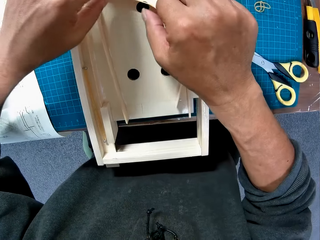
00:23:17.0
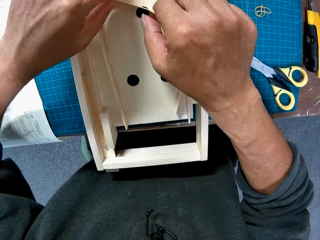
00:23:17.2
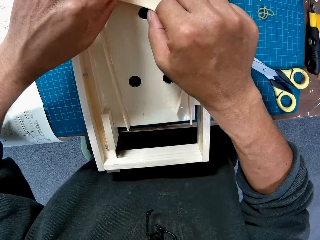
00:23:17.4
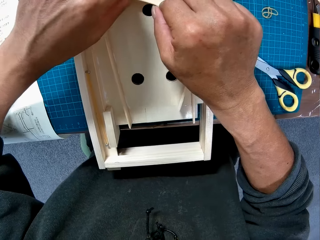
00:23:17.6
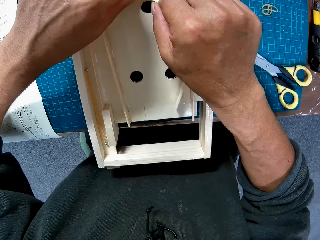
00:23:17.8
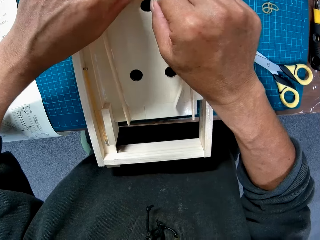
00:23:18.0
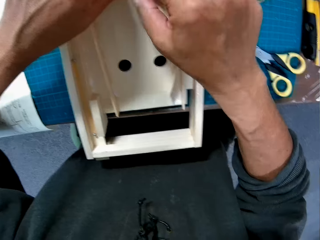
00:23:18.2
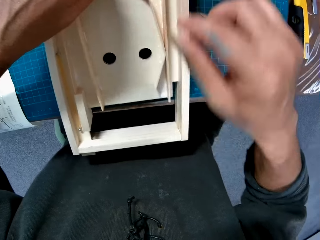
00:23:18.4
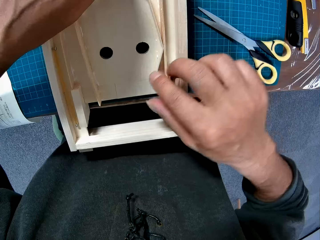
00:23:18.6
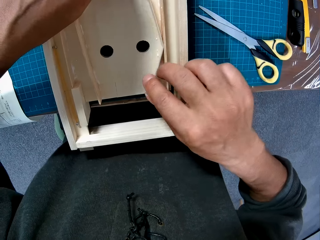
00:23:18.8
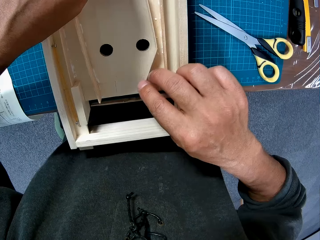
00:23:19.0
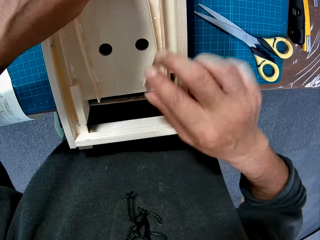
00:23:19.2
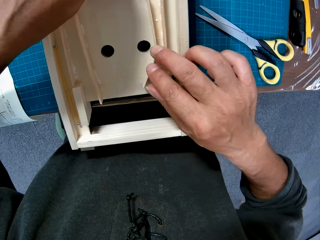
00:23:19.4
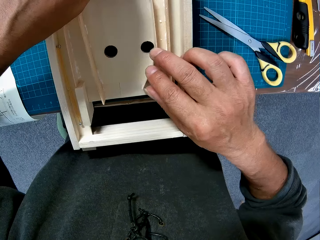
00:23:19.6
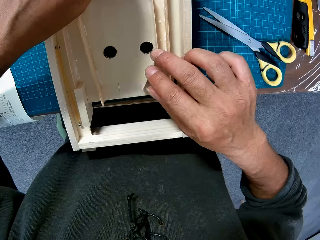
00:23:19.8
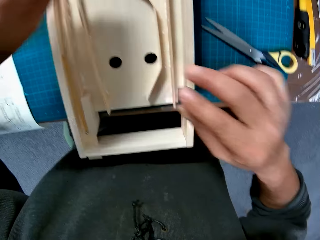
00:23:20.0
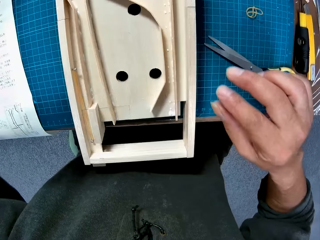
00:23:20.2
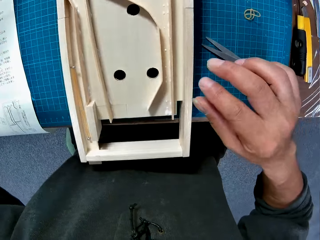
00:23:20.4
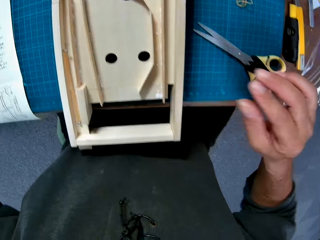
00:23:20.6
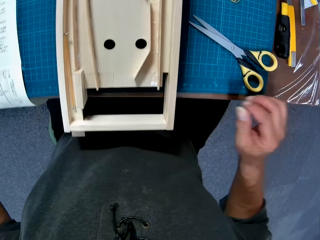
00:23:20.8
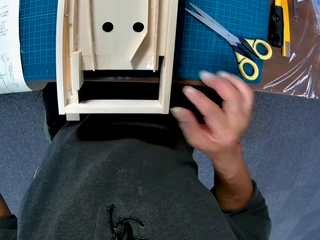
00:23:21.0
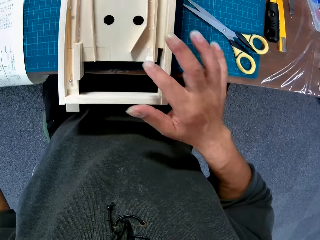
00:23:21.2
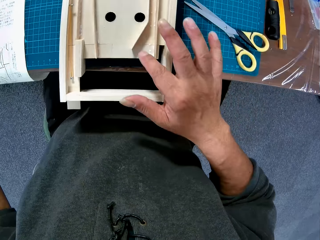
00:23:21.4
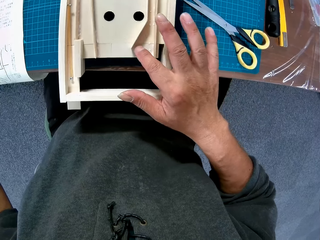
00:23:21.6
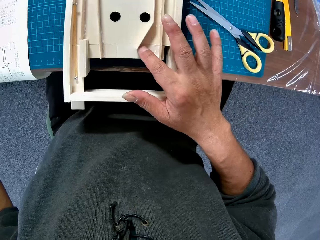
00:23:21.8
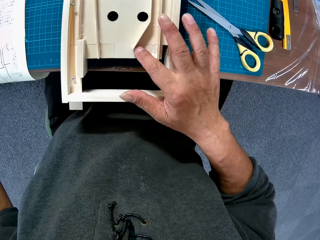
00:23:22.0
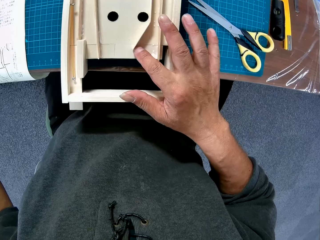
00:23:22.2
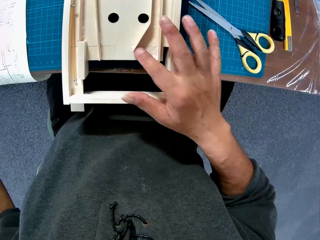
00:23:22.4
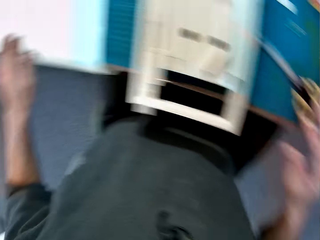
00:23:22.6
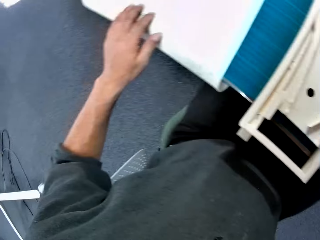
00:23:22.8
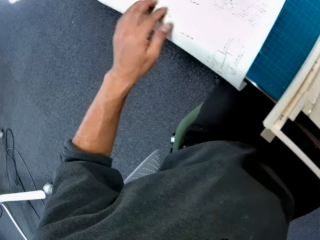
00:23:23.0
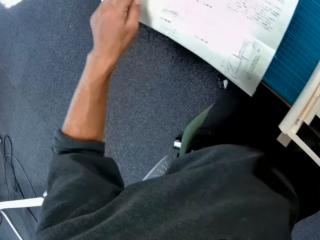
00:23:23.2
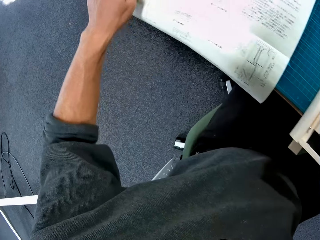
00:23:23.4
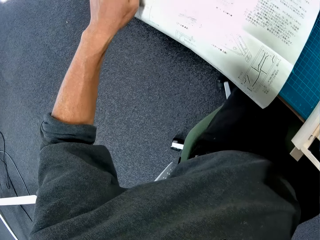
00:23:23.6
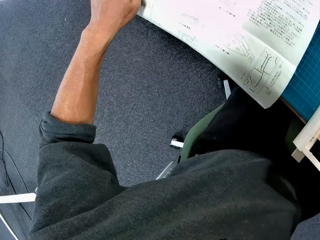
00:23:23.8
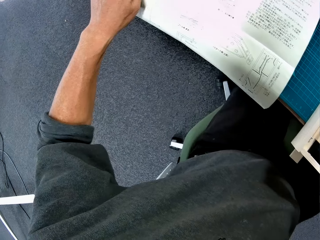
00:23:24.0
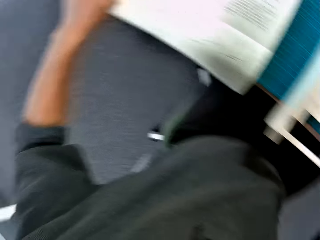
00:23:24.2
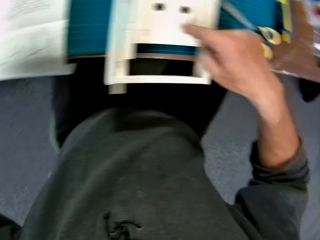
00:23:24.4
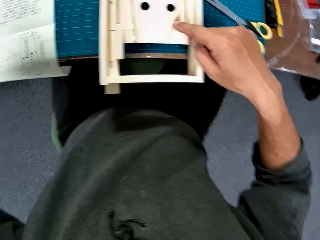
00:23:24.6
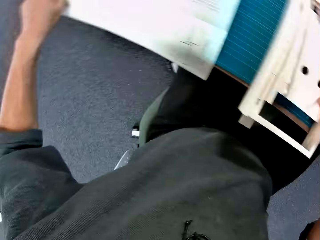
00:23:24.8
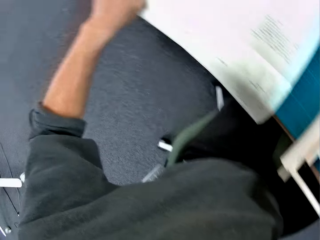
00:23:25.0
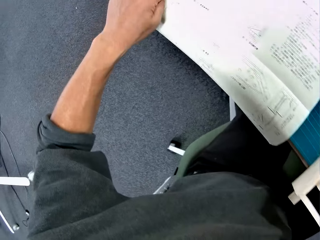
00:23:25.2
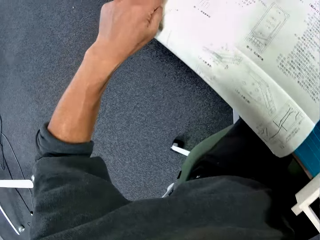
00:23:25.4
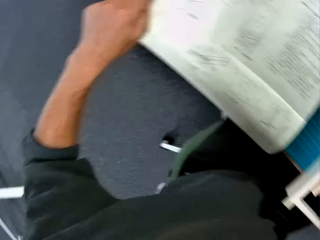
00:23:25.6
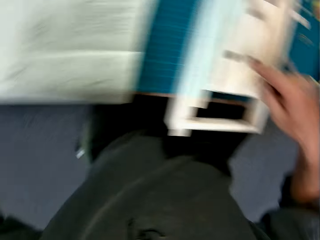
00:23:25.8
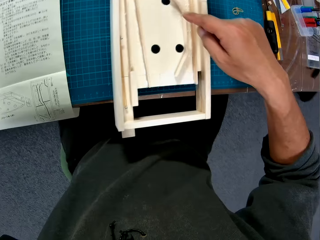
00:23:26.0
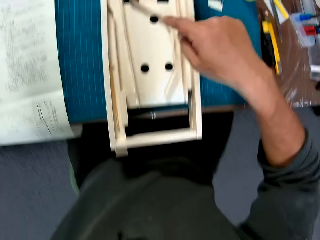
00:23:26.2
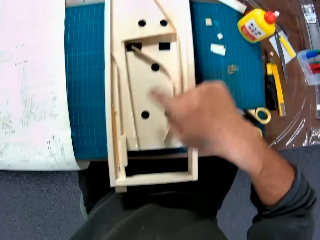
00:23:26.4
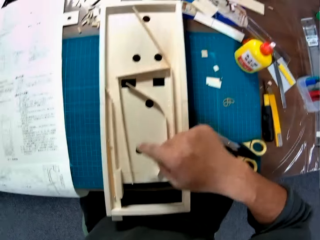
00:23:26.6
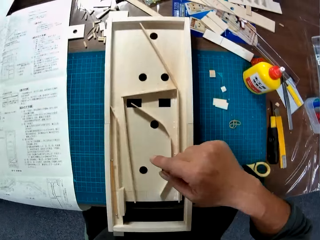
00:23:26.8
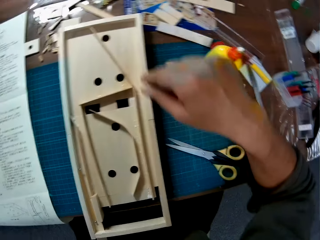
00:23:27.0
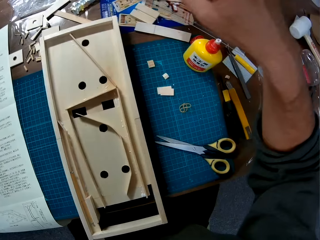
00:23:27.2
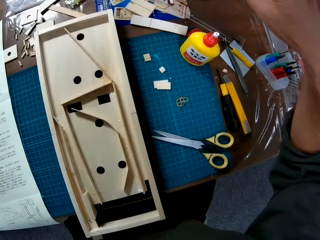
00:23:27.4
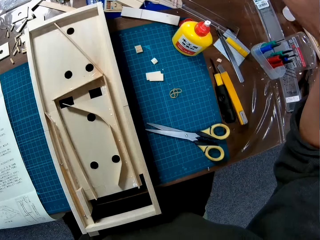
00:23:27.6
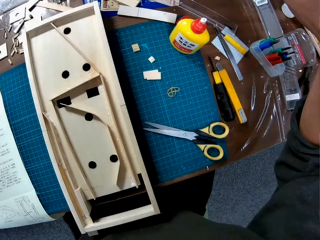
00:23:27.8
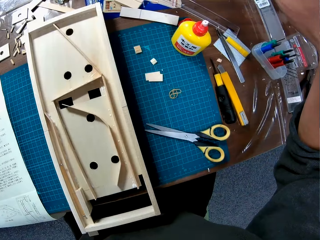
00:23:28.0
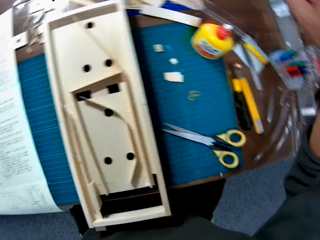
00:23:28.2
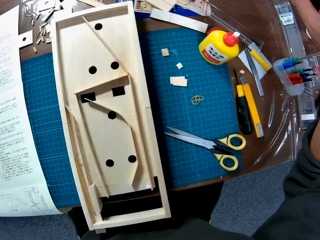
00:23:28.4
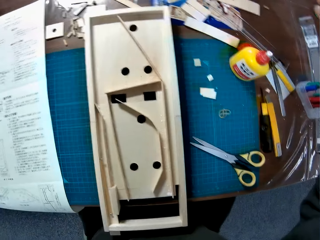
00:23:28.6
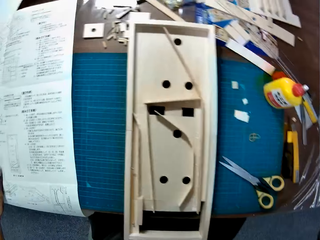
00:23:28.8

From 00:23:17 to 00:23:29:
The camera wearer puts a piece of woodcraft over the other woodcraft. He removes his hand from the woodcraft. He touches the woodcraft. He removes his hand from the woodcraft. He adjusts the piece of wood with his right hand. He removes his hand from the woodcraft. He places his left hand on an instruction paper. He points at the woodcraft.

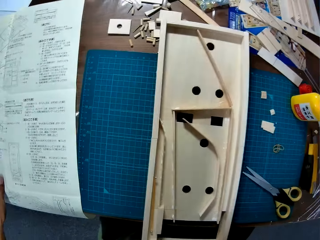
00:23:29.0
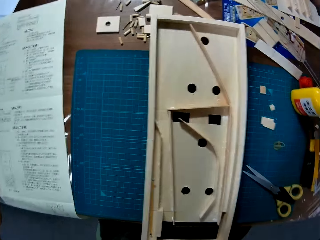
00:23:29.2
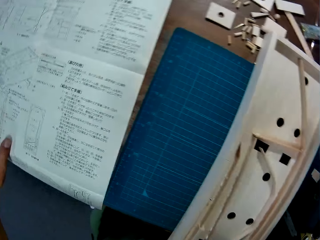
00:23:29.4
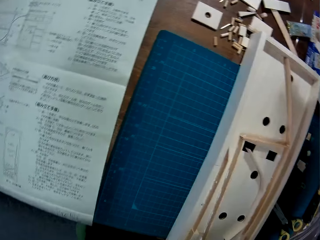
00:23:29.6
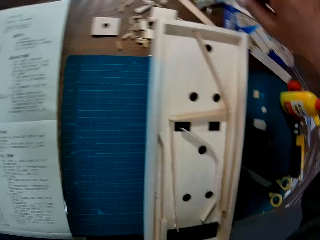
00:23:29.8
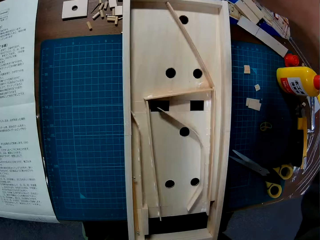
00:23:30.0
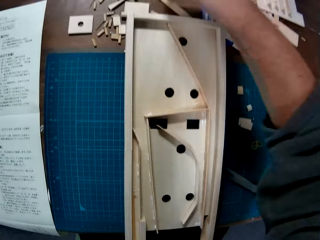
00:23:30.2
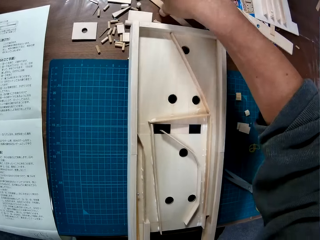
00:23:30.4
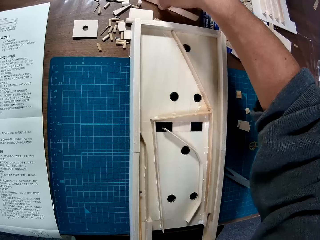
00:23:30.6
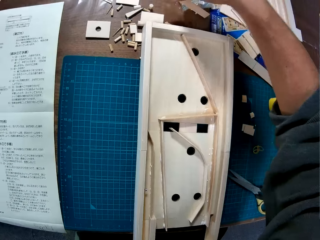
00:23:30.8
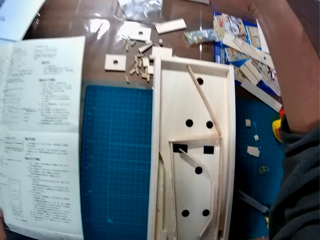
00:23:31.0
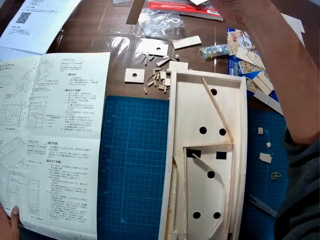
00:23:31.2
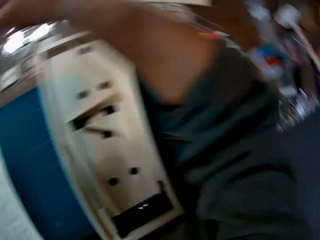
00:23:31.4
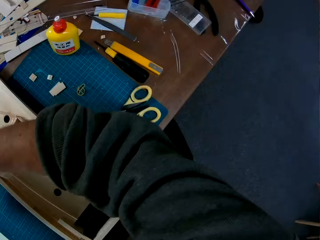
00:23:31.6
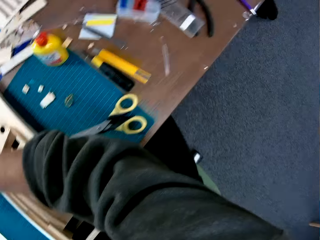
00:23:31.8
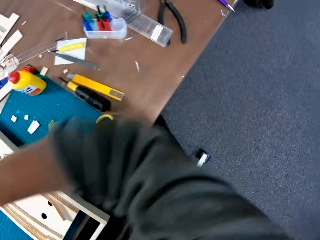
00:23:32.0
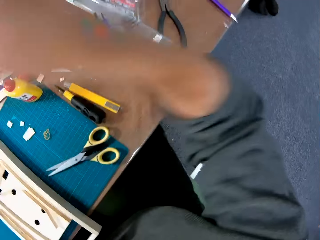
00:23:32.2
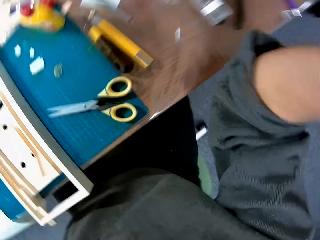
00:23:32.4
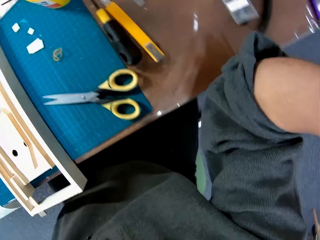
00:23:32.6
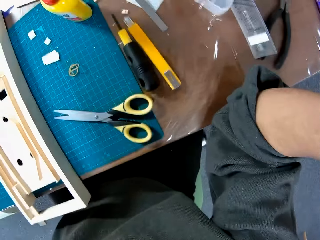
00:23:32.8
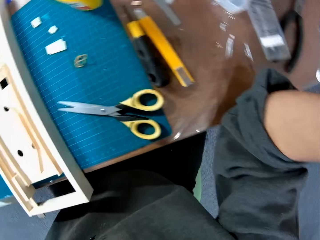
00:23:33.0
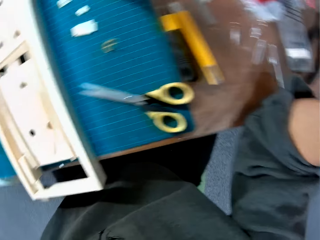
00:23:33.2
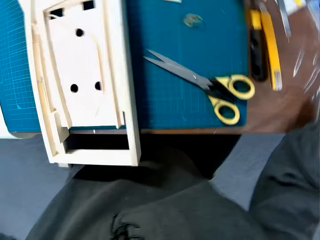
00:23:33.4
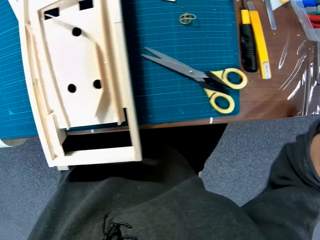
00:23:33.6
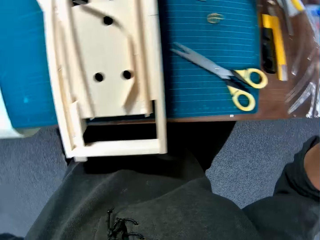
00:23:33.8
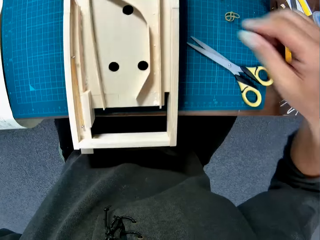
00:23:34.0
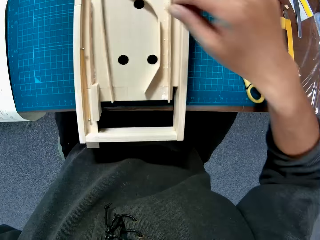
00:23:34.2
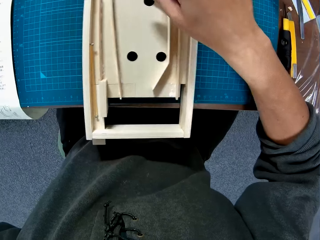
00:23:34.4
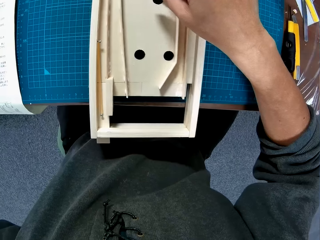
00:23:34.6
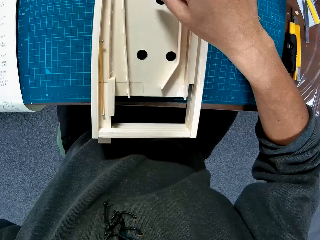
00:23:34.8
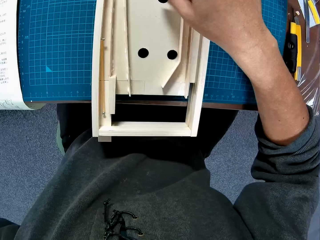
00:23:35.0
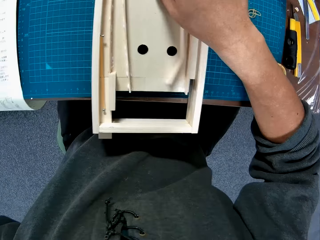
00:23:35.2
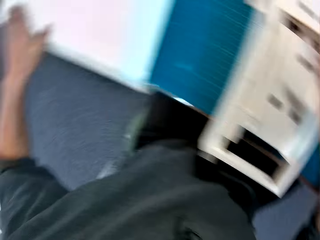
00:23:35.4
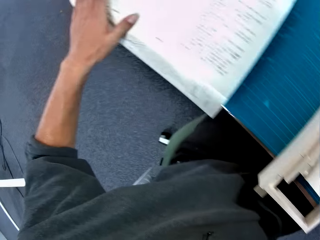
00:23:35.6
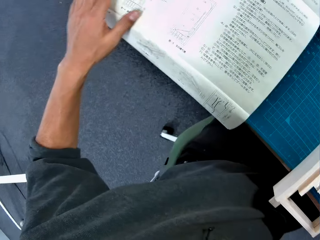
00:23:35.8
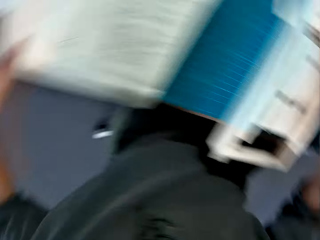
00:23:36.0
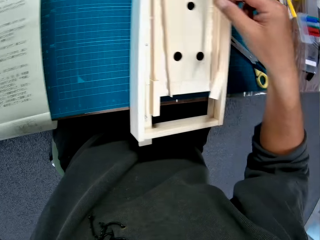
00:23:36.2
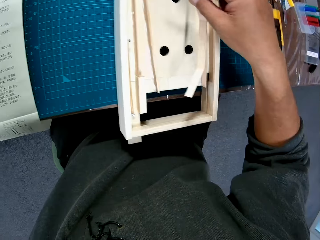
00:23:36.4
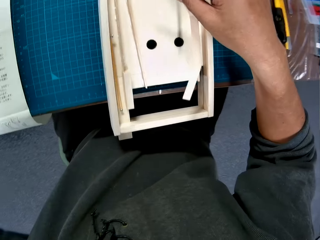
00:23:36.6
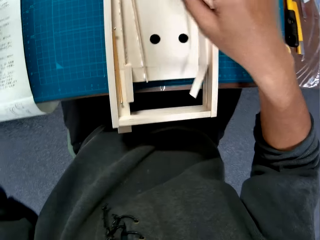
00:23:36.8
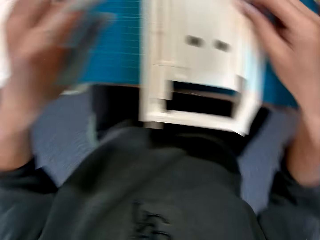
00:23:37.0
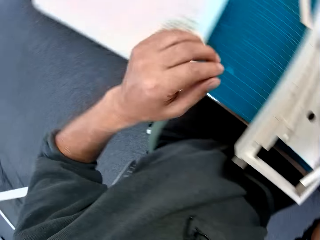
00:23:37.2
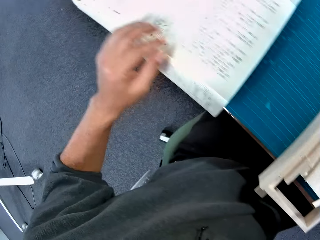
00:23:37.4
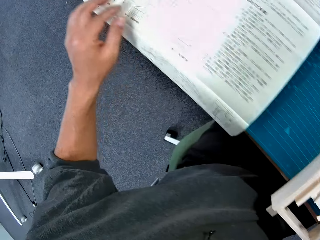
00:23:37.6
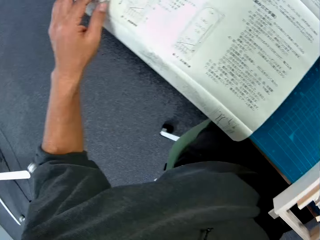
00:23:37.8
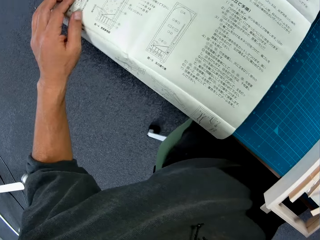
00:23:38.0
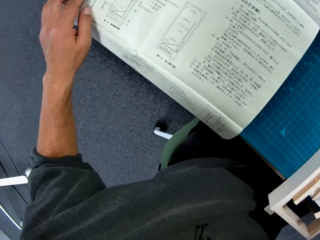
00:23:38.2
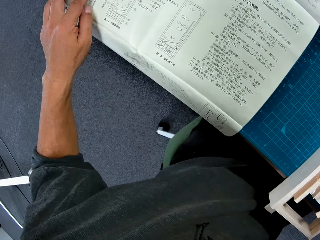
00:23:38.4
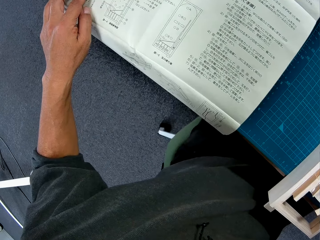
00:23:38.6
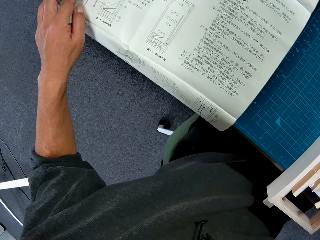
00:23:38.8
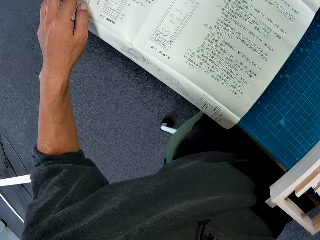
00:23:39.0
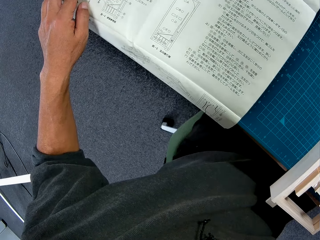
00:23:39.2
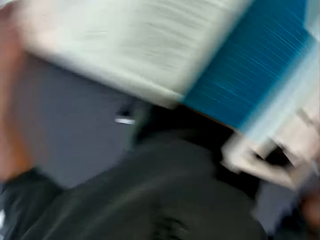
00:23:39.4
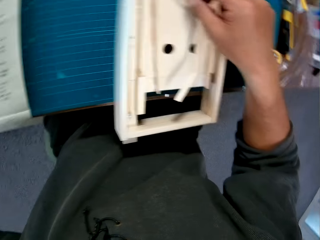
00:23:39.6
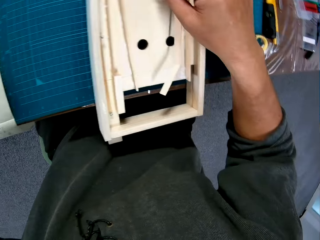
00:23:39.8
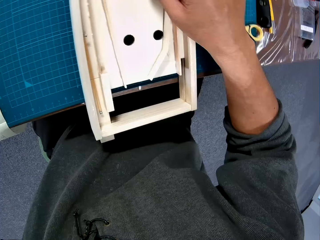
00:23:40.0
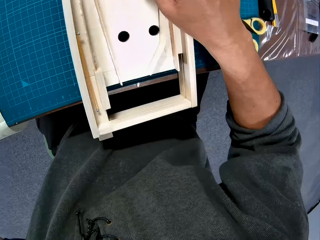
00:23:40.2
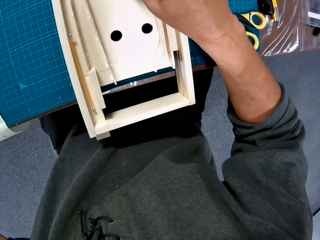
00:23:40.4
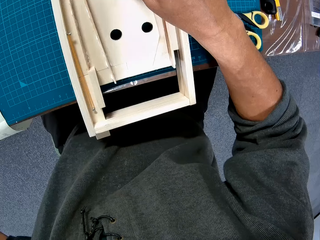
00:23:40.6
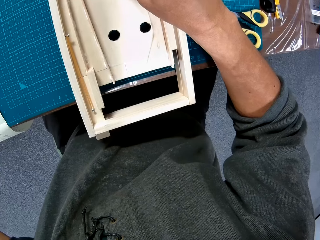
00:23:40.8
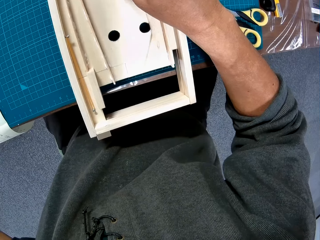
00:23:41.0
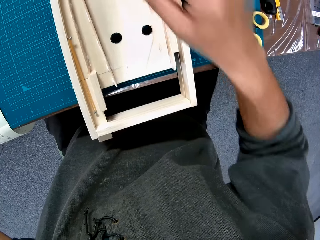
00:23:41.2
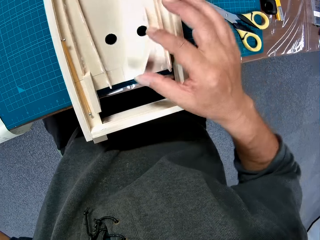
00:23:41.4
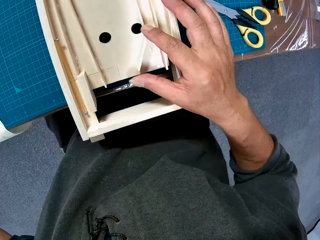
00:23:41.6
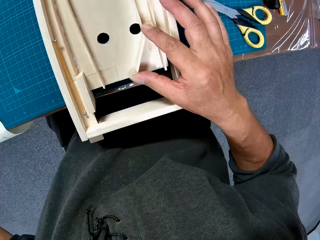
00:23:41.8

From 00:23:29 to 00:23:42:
The camera wearer picks up a piece of wood with his right hand. He drops the piece of wood on the table with his right hand. He touches his face with his right hand. He raises his right hand. He picks up the piece of wood from the wooden model with his right hand. He touches the instruction paper with his left hand. He drops the piece of wood in the wooden model with his right hand.
